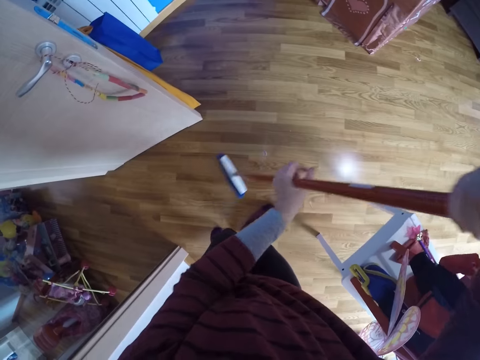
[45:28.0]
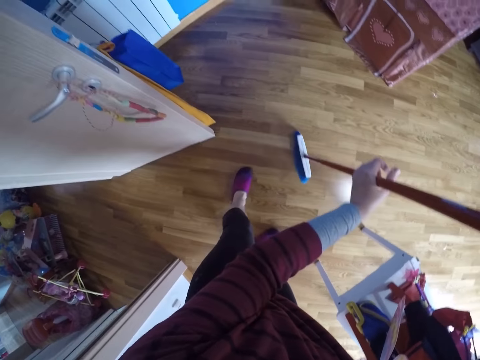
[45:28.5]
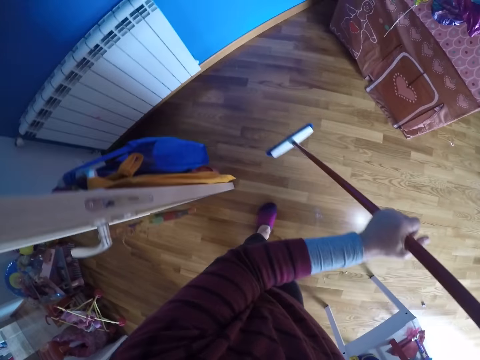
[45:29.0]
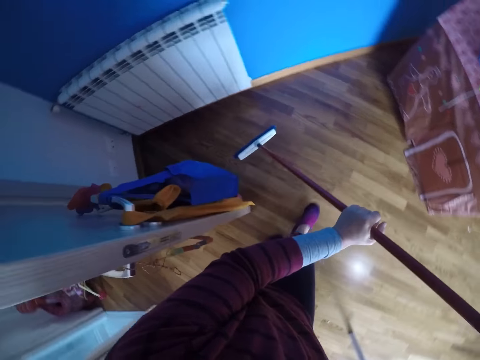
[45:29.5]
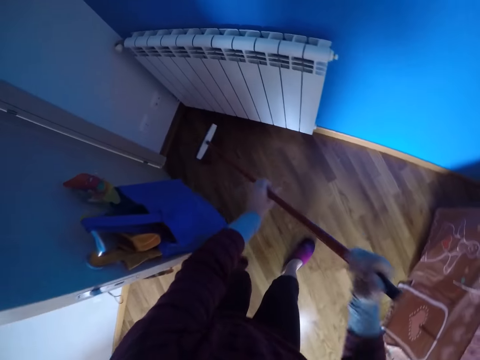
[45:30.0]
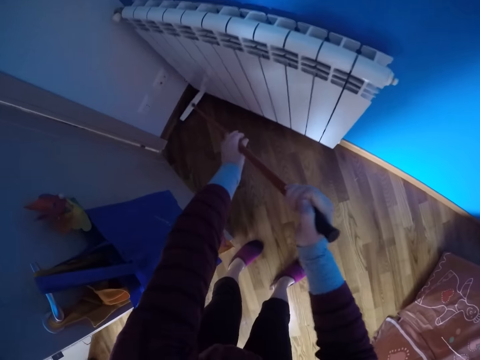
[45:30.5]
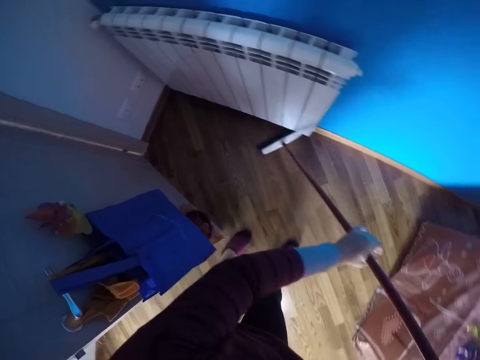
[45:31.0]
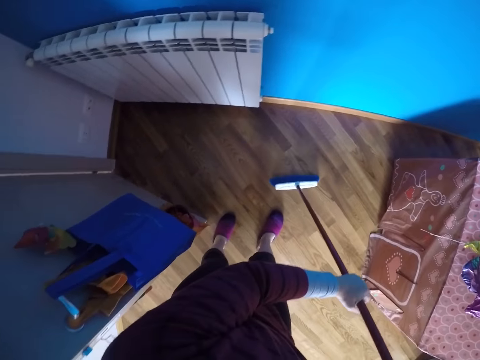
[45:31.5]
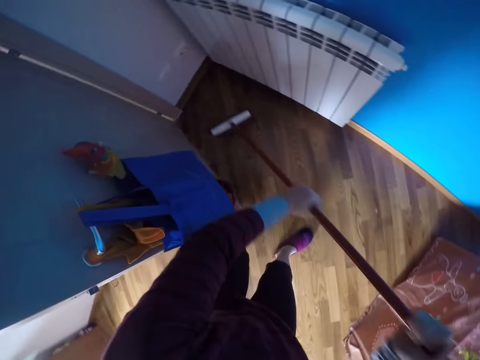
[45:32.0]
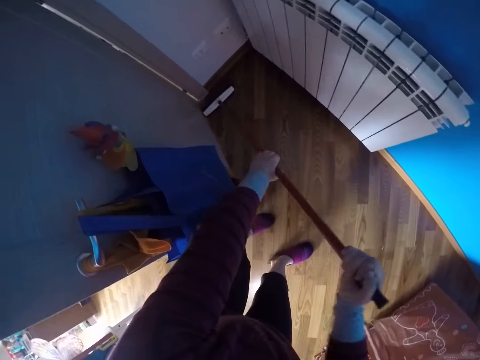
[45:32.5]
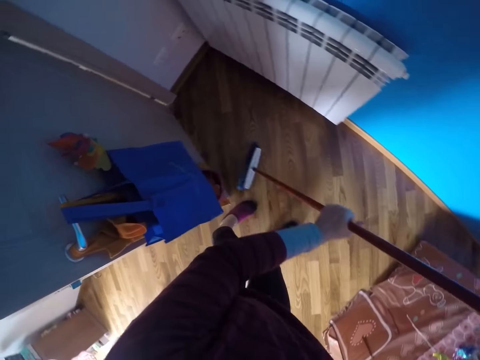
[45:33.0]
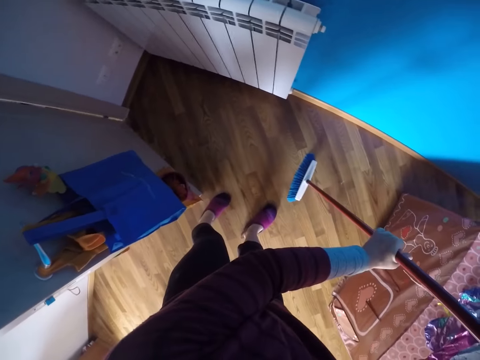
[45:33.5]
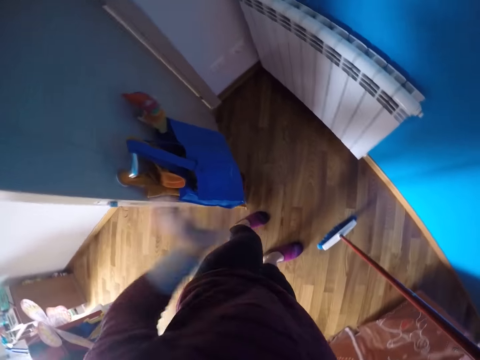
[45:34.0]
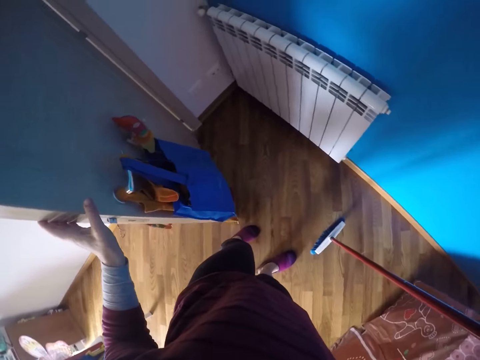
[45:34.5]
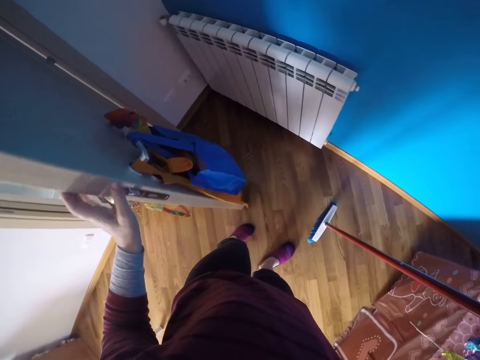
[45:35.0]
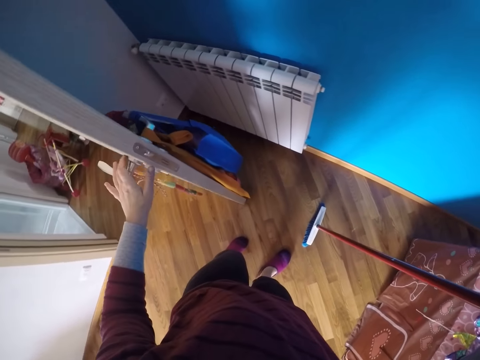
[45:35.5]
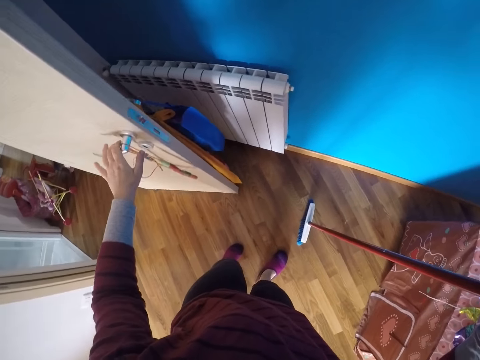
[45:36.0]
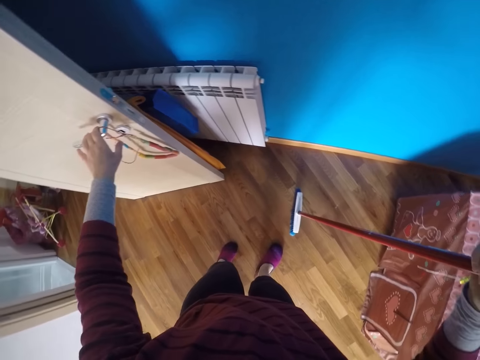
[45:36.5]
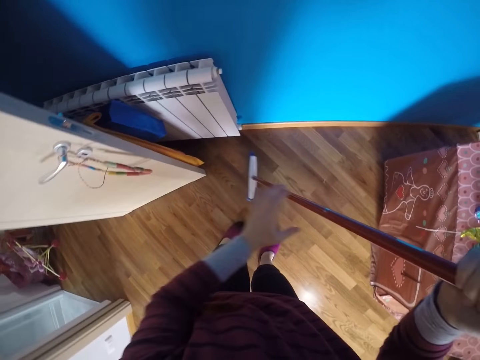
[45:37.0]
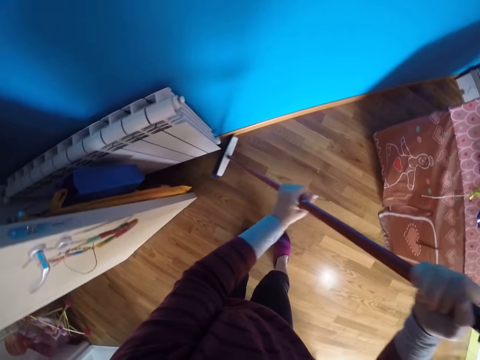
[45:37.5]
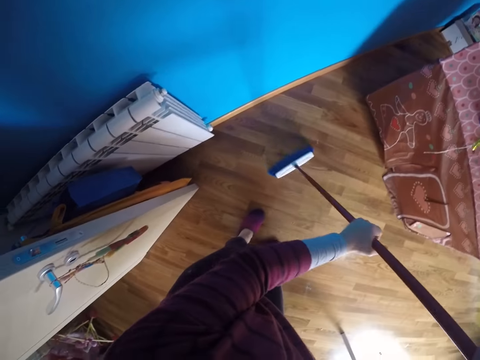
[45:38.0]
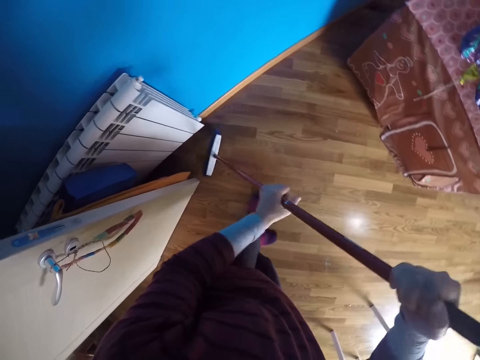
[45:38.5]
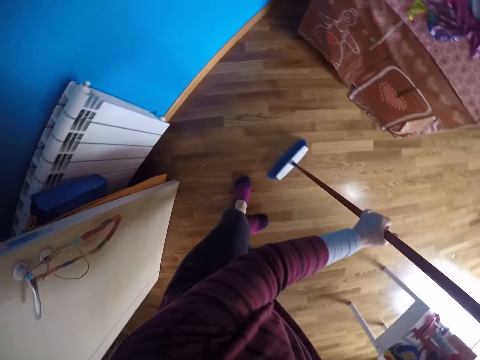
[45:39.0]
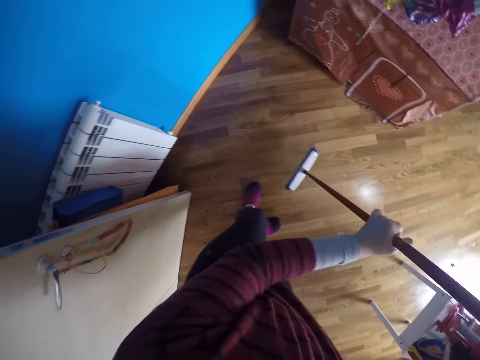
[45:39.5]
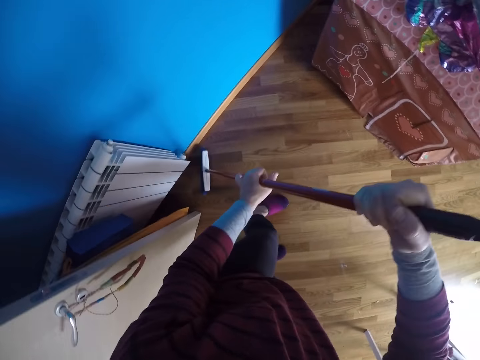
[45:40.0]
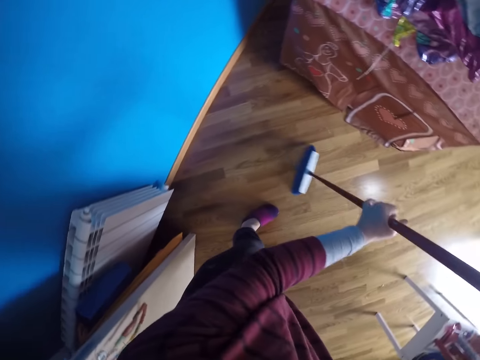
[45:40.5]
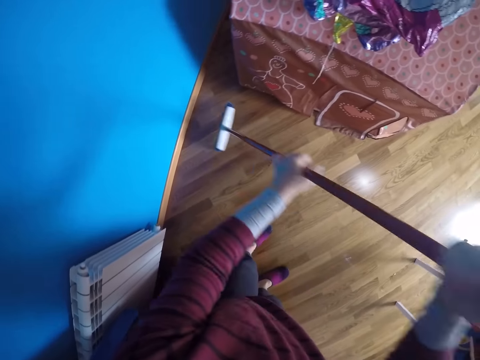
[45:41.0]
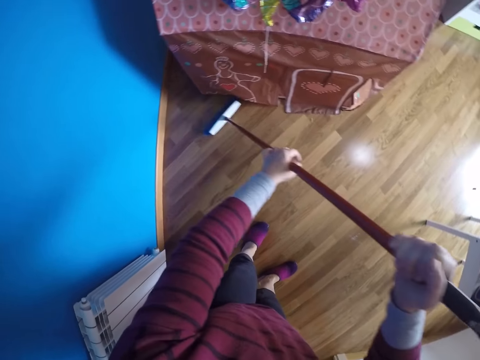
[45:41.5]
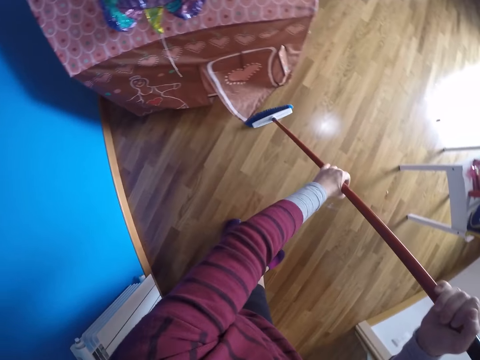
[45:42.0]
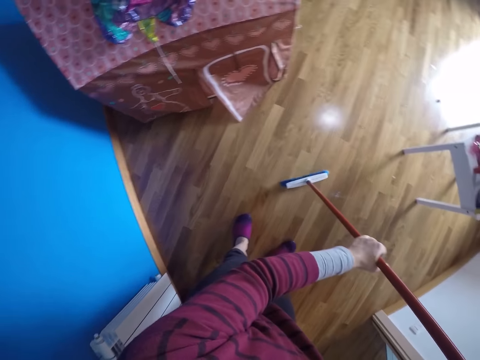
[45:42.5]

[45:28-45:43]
The camera wearer walks around. She sweeps the house with a long handled broom. She moves the door of the room backwards with her left hand. She sweeps the floor of the room with the floor brush in both hands.

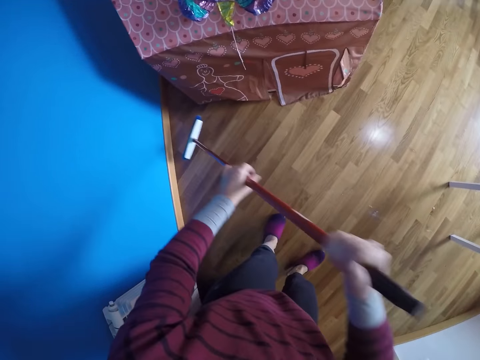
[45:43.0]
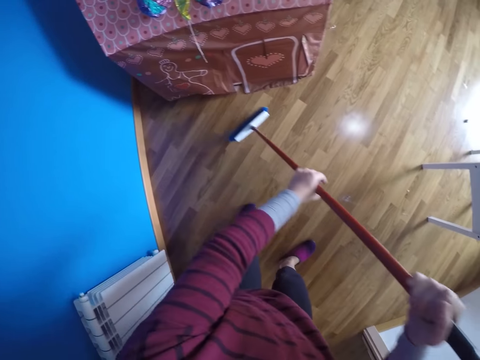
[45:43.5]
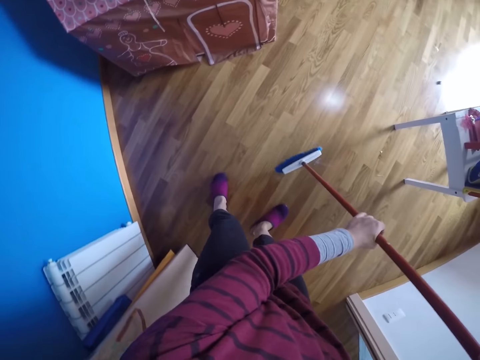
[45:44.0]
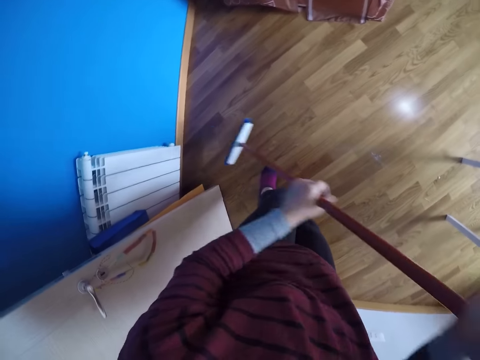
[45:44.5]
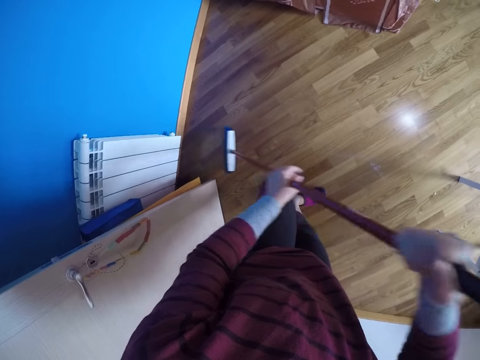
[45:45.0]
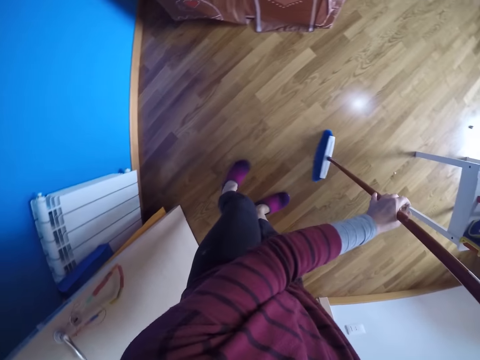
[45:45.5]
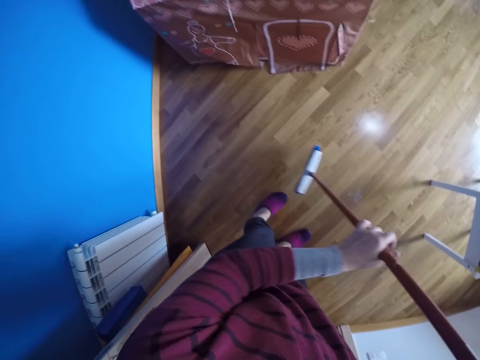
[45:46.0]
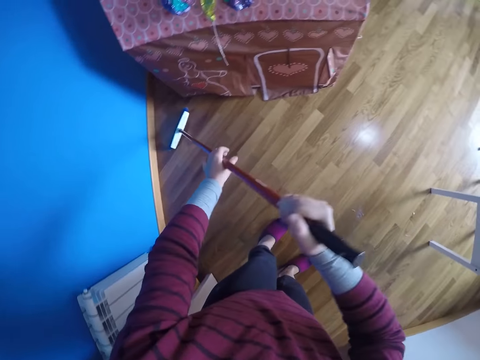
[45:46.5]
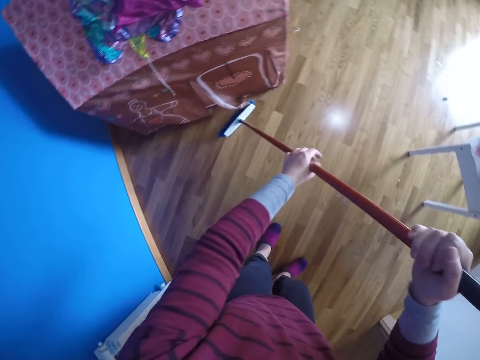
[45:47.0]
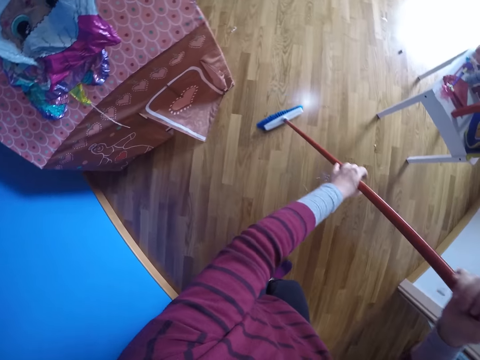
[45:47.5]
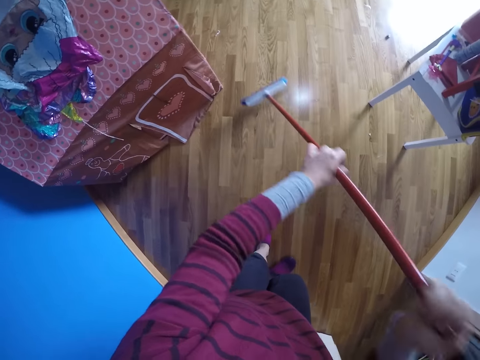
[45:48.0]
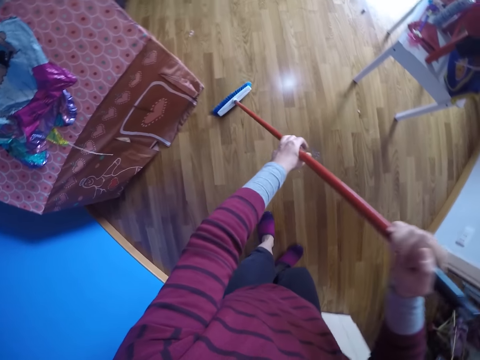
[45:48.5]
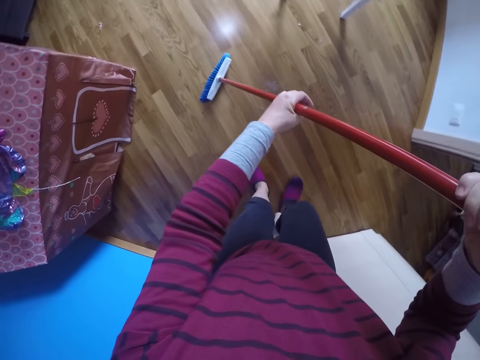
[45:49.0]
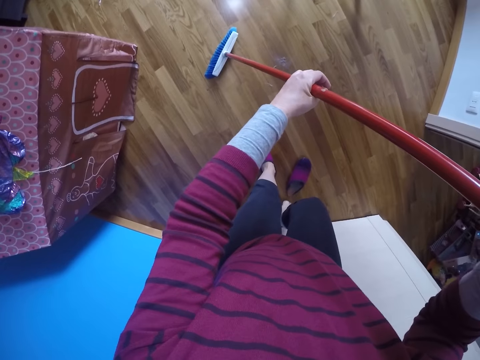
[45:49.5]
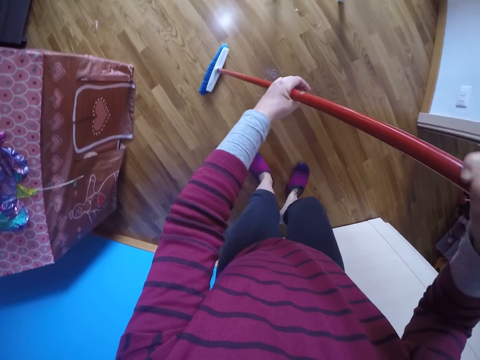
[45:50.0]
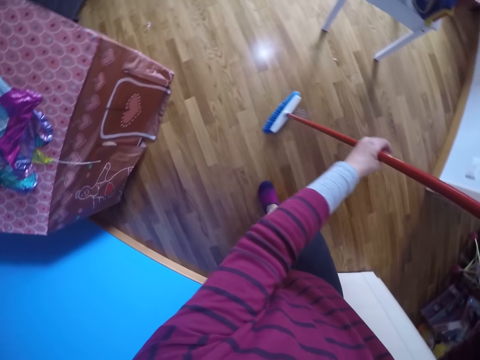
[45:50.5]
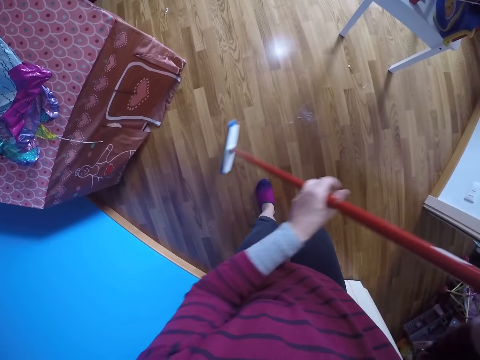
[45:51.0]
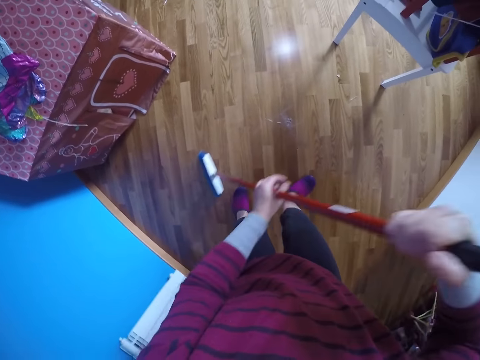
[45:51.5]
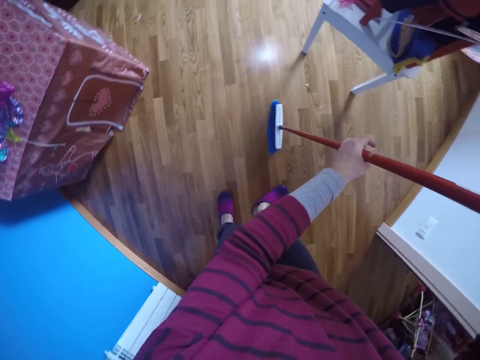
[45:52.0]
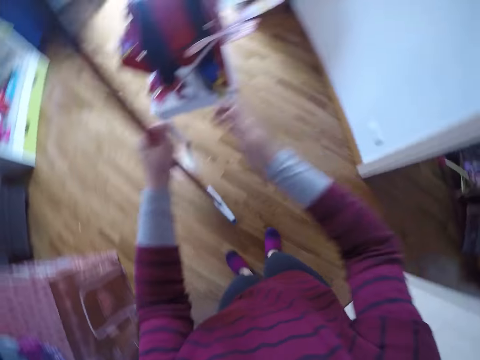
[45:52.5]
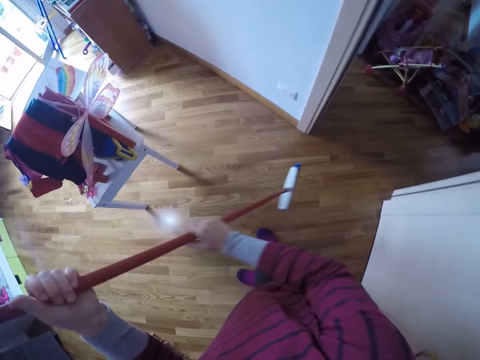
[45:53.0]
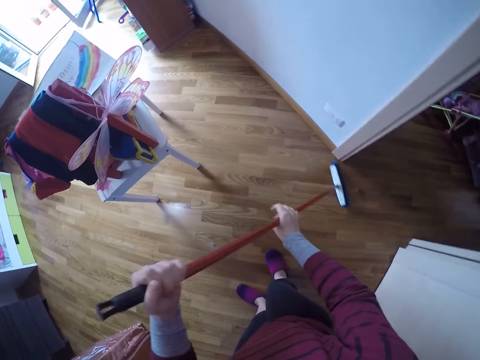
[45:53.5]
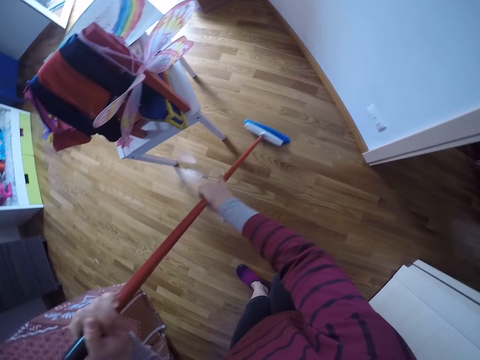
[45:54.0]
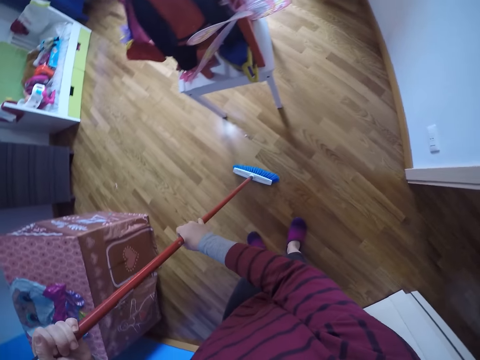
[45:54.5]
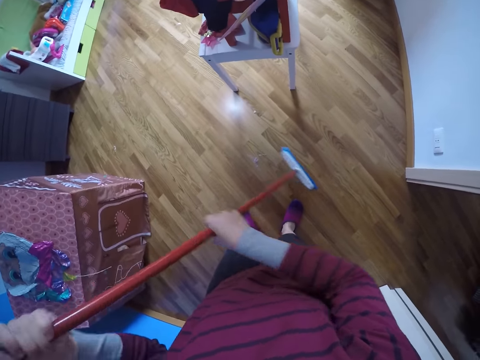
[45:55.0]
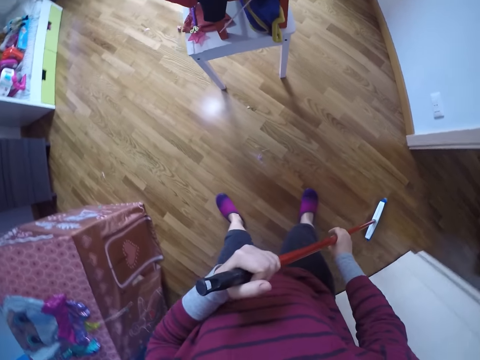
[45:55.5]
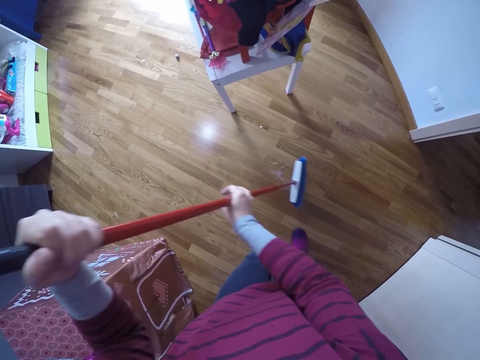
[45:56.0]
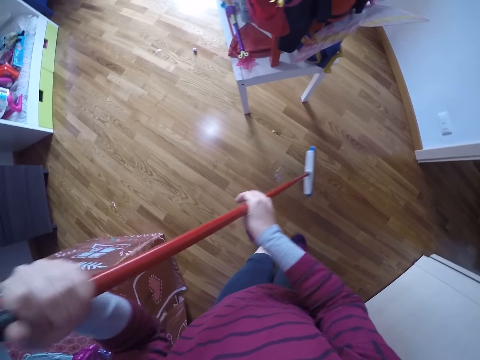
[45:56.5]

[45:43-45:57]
The camera wearer wears a shoe. They sweep the house with a long handled broom. They turn around. They sweep the house with the long handled broom again.
